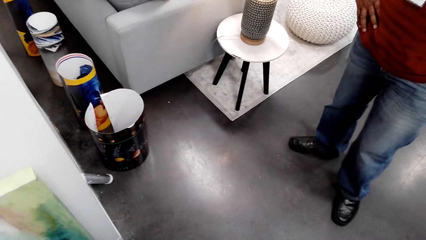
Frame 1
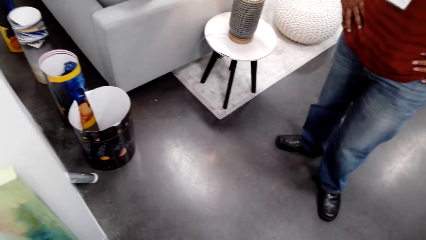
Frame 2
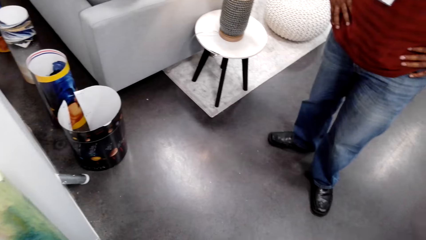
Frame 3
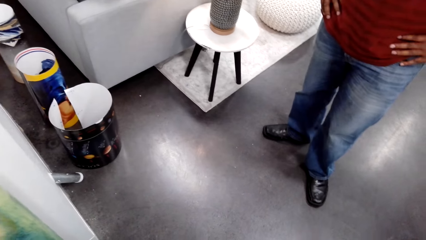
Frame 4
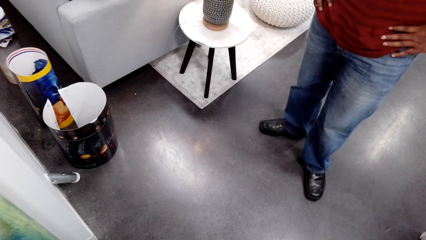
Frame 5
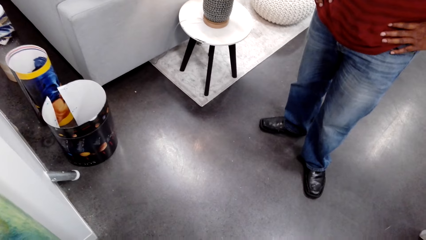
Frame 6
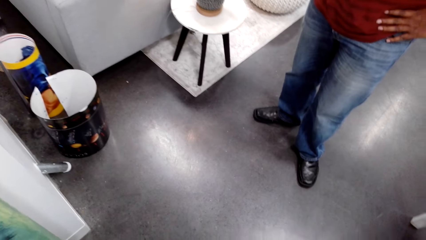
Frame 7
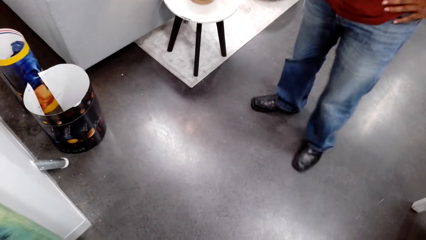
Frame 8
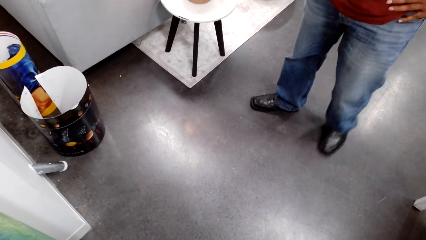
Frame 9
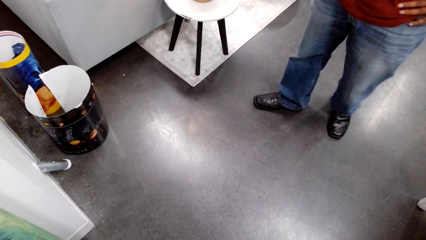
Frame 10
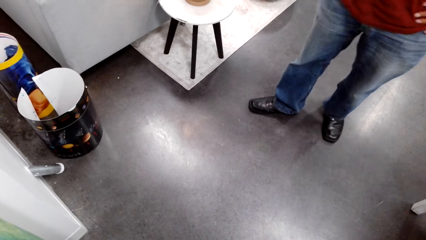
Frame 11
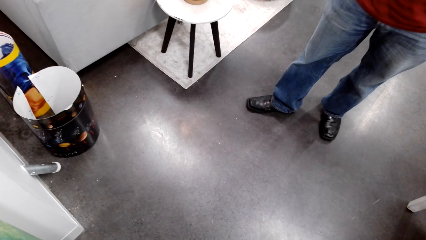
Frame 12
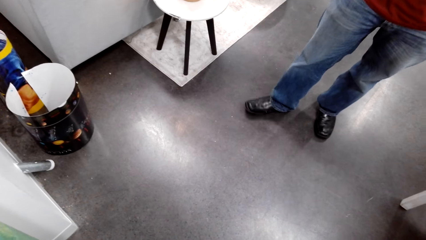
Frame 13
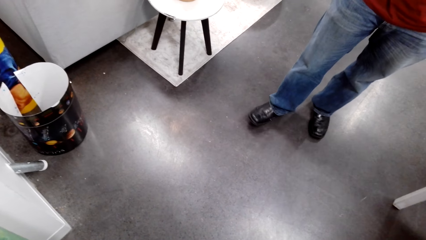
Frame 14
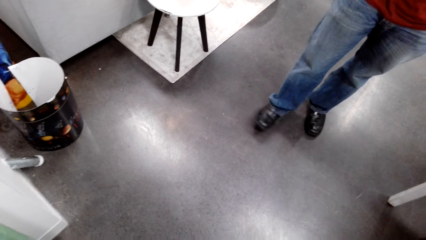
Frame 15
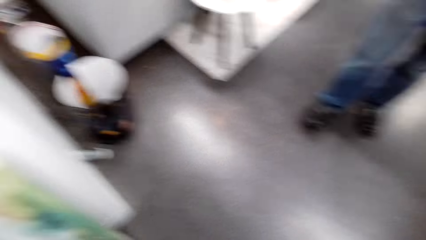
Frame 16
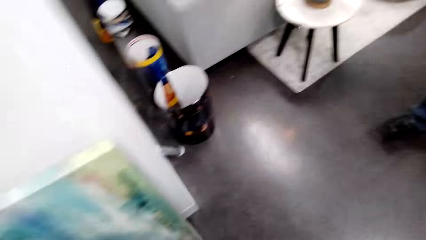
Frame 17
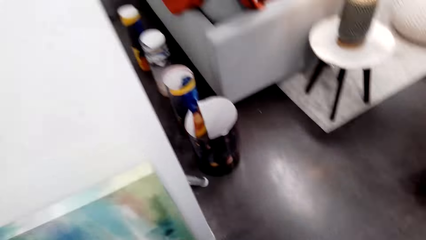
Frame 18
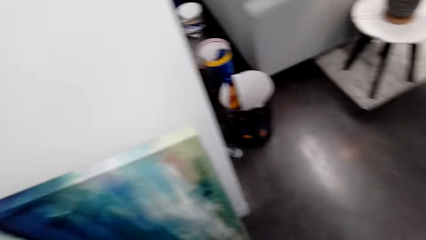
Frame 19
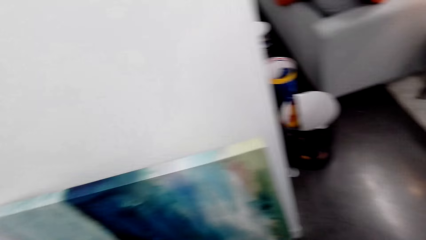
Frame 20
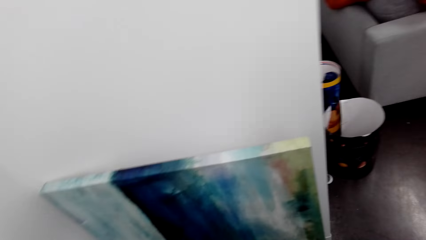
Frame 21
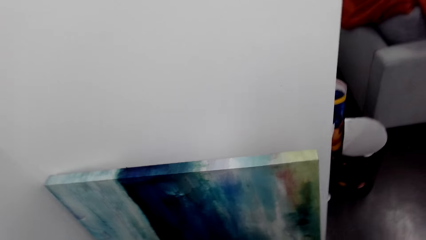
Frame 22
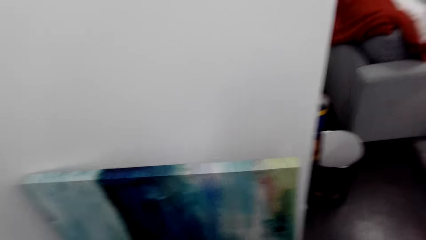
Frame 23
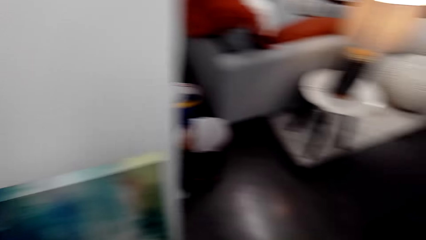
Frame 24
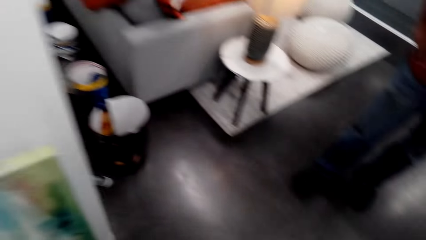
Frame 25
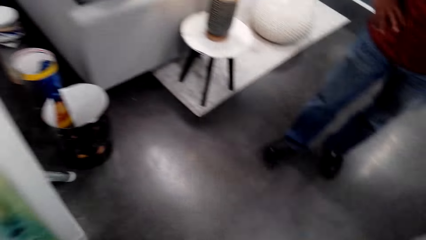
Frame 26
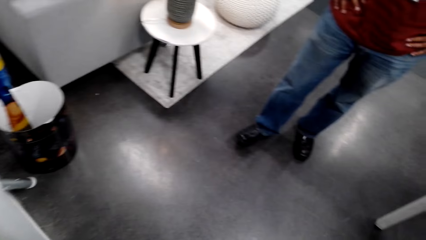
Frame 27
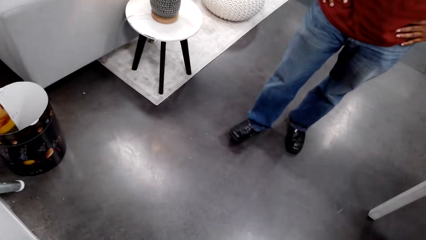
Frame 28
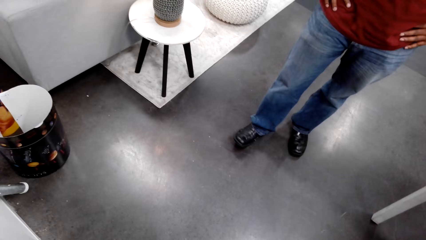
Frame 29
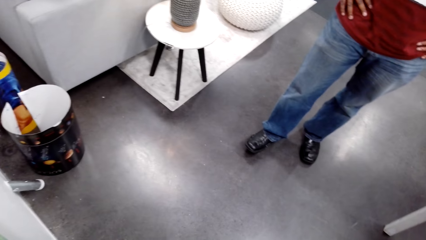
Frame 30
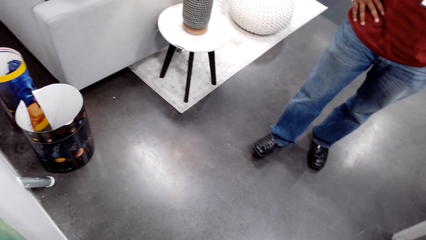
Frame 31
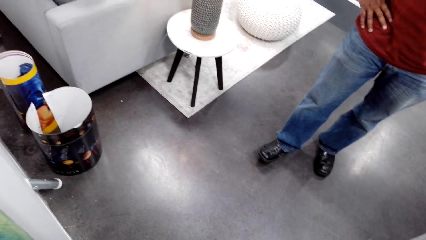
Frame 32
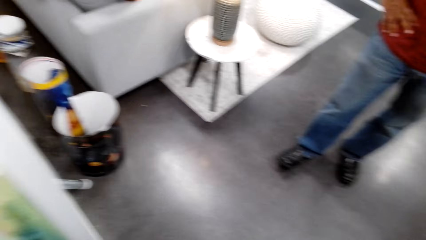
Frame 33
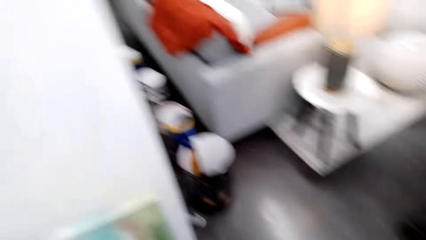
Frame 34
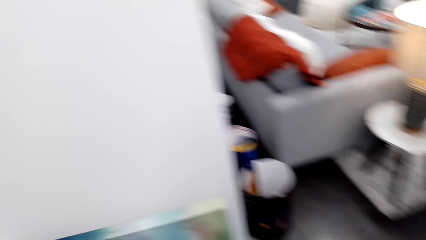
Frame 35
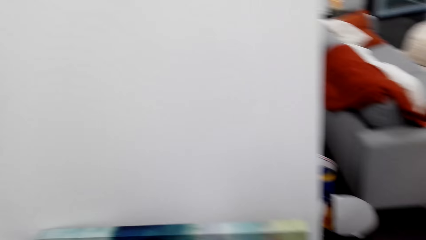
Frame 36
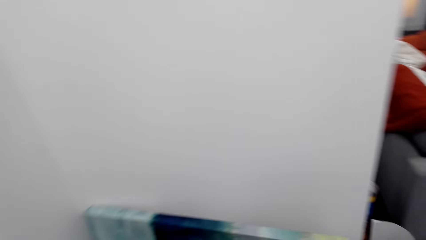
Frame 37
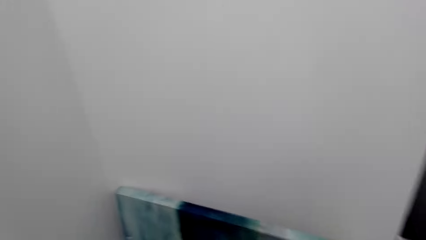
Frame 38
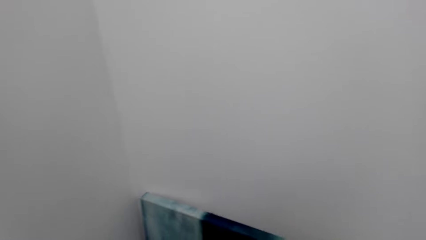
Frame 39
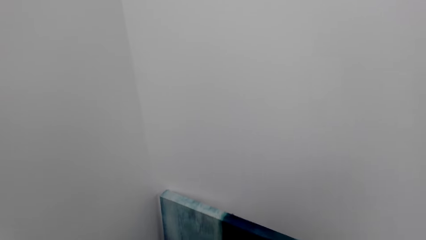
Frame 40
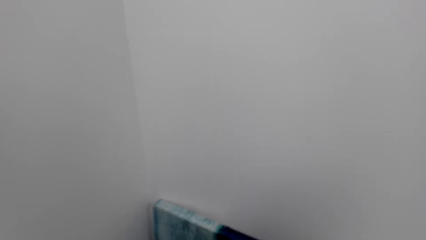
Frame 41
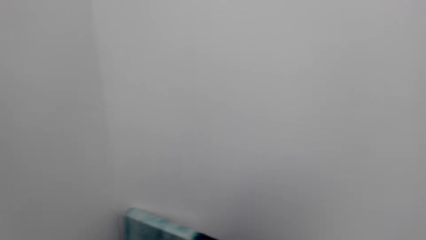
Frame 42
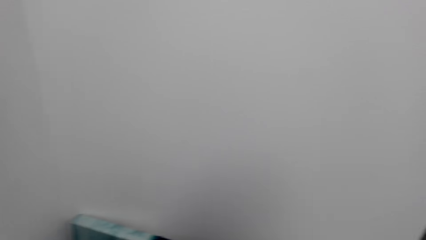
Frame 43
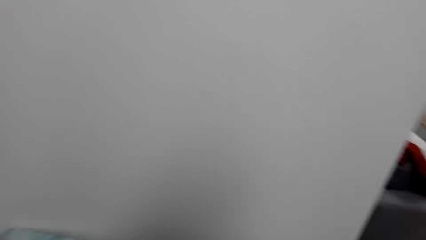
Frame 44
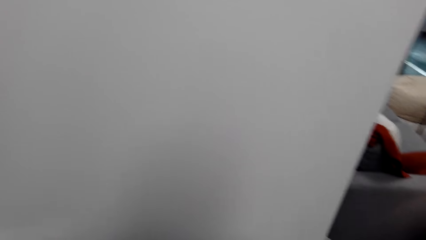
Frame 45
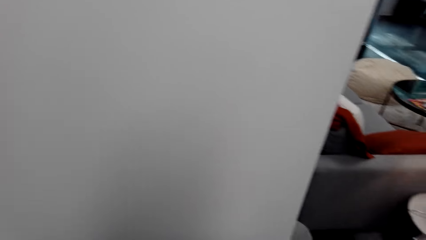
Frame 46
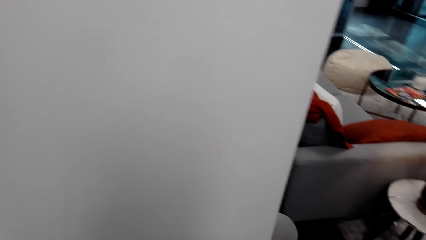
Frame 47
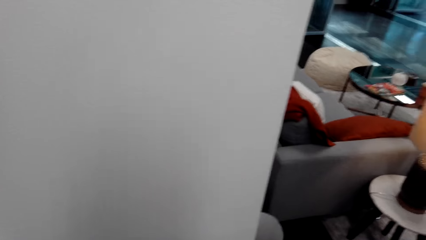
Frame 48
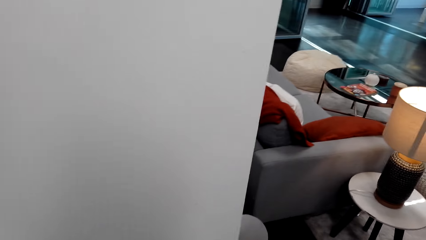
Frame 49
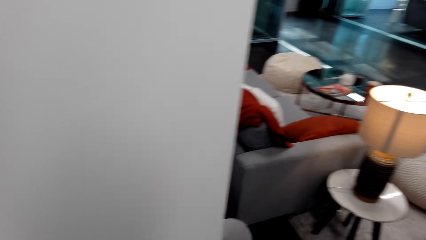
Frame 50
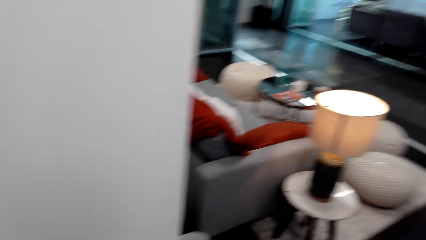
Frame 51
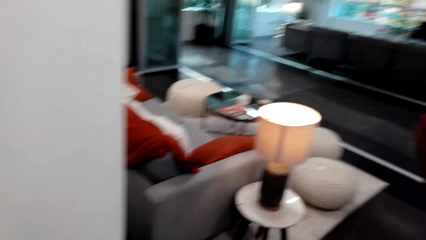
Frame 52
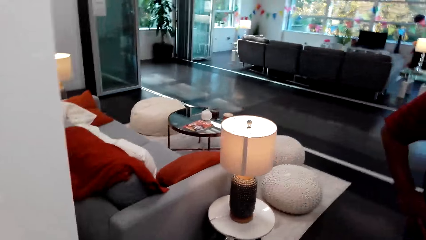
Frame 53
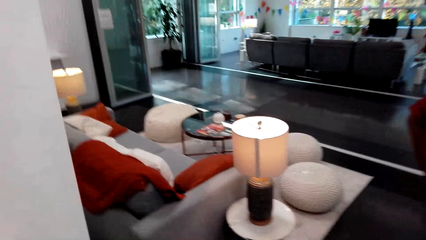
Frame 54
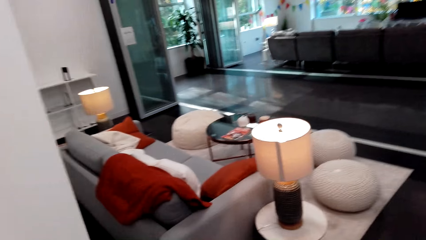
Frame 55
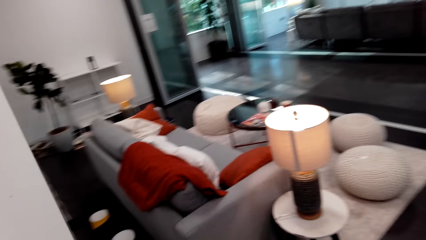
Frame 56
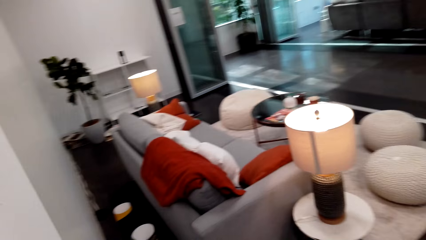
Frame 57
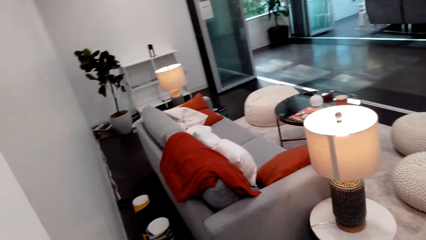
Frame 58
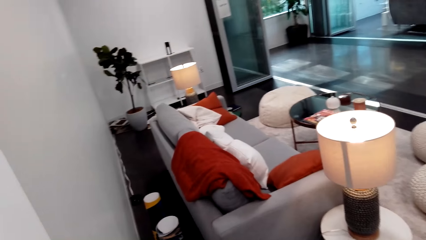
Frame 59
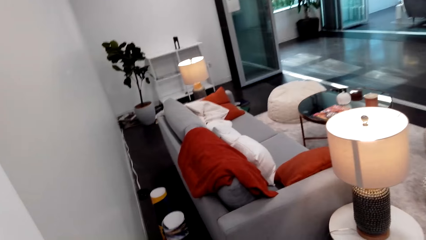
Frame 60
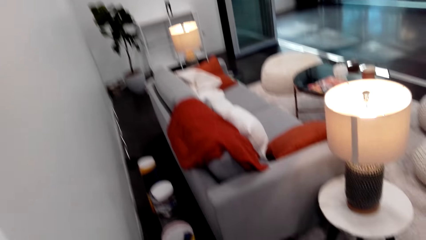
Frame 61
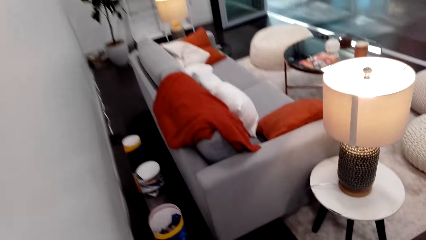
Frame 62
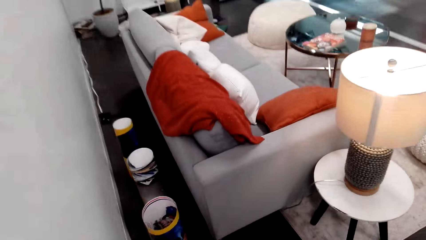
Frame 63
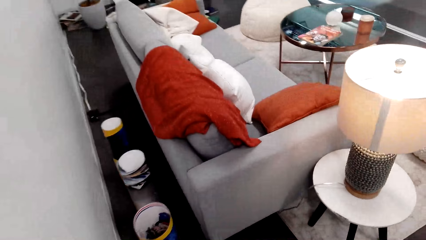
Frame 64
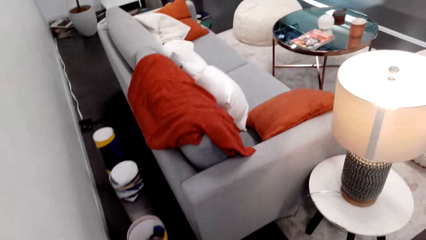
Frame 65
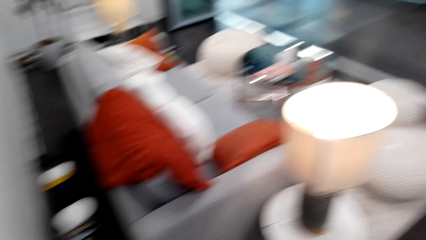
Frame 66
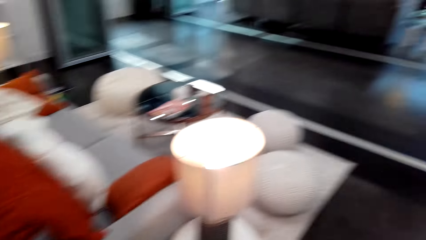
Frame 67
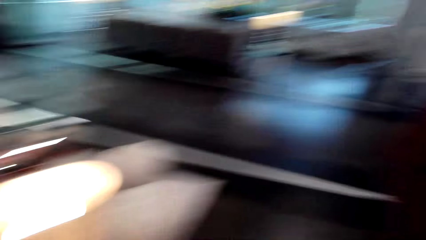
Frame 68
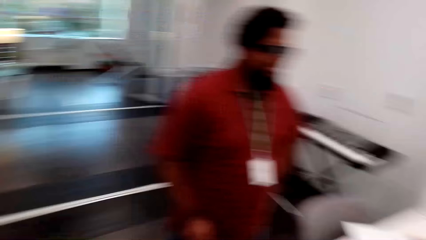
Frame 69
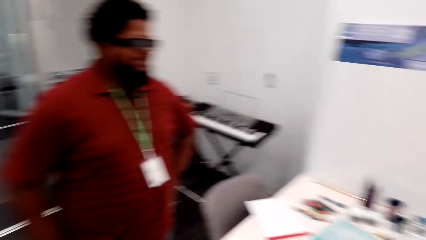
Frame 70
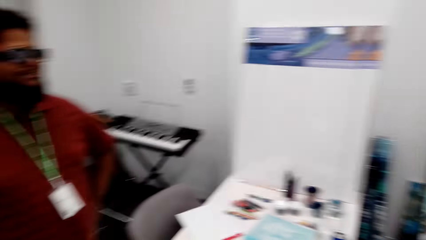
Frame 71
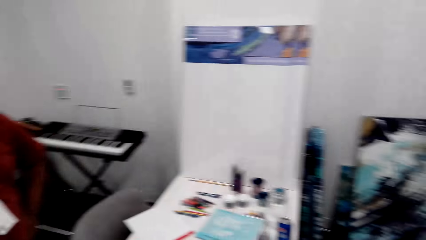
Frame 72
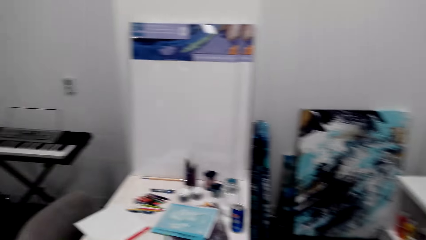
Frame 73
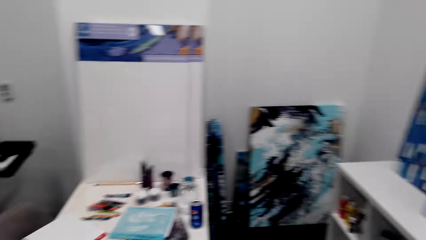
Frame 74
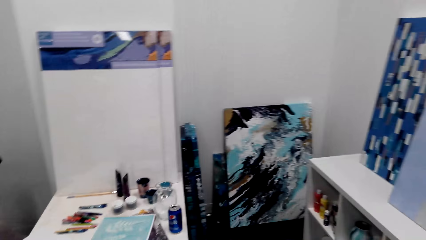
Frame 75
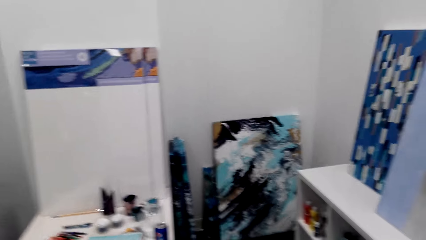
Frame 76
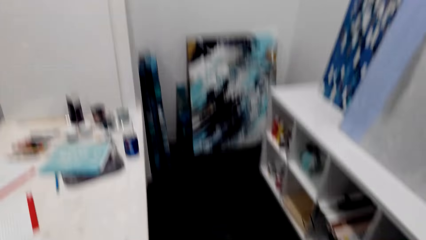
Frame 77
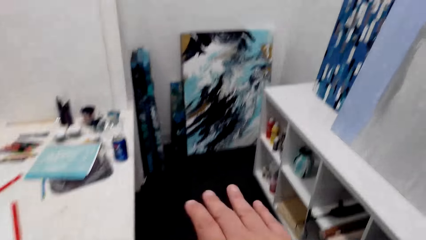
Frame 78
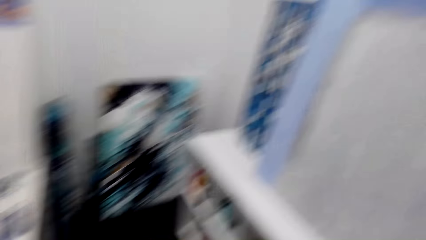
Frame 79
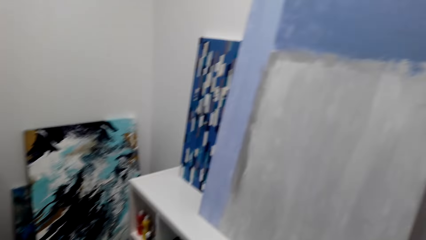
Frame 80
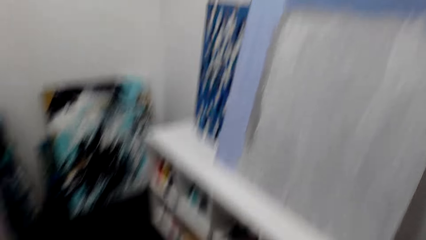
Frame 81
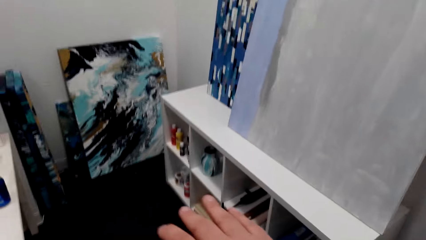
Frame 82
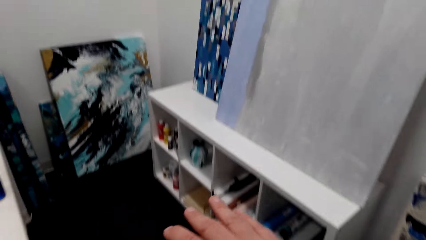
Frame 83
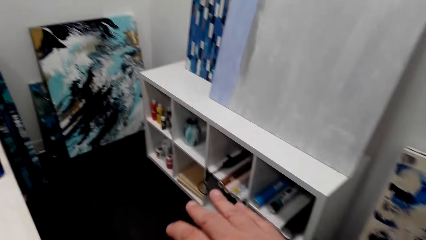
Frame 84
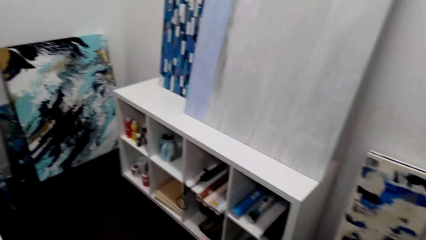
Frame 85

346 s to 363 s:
A man stands beside the camera wearer. The man stands beside the camera wearer again. The camera wearer looks around the sitting area. The man stands beside the camera wearer. The camera wearer moves his hand. He looks at the paintings on the wall.
